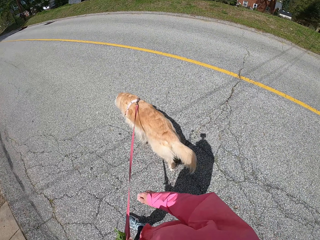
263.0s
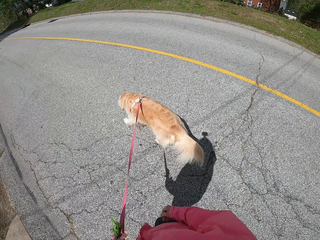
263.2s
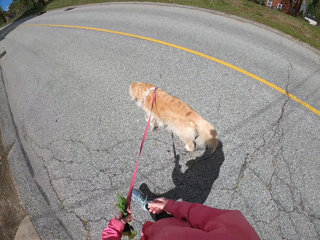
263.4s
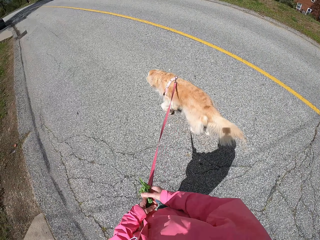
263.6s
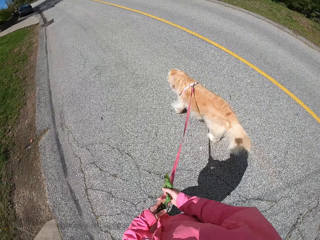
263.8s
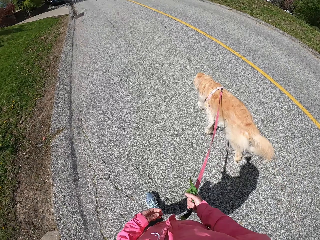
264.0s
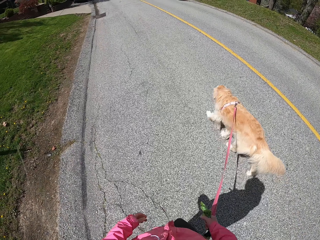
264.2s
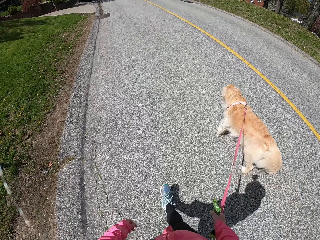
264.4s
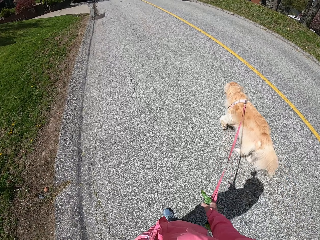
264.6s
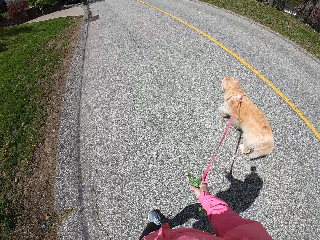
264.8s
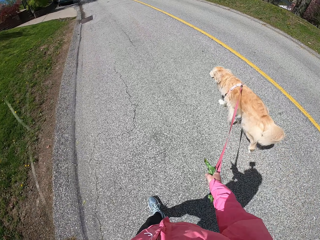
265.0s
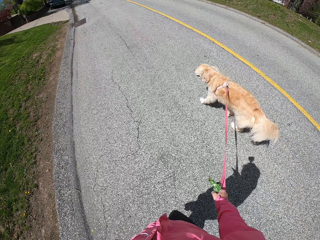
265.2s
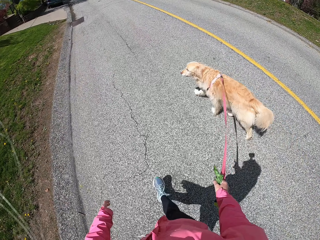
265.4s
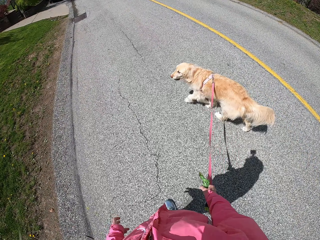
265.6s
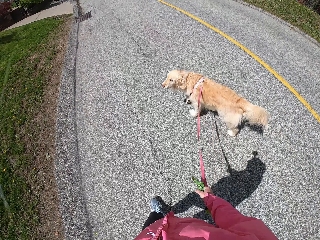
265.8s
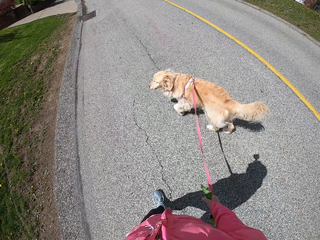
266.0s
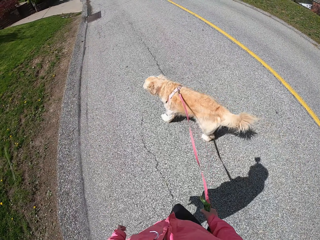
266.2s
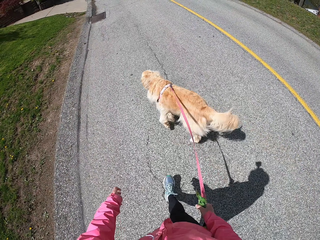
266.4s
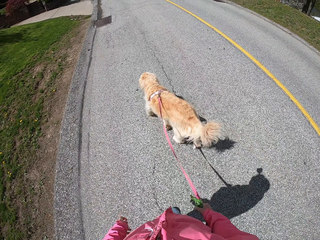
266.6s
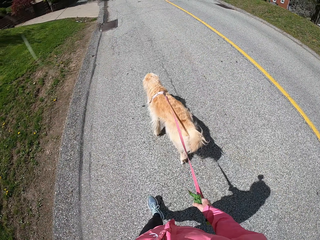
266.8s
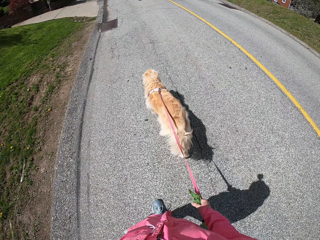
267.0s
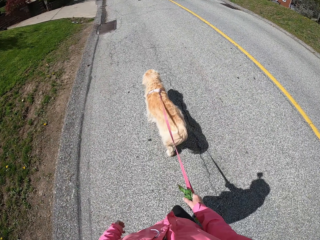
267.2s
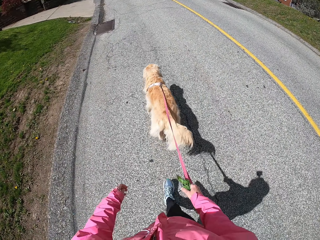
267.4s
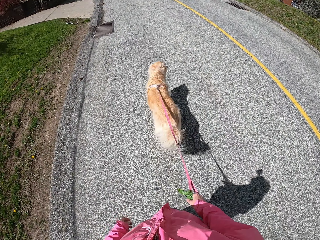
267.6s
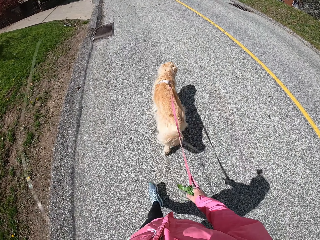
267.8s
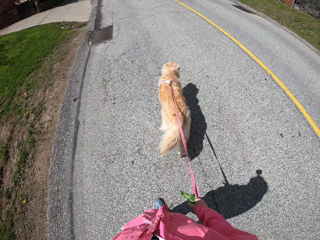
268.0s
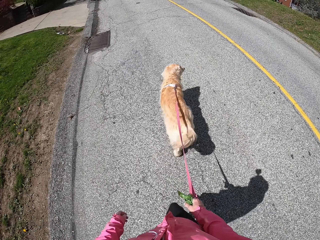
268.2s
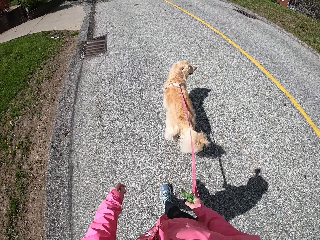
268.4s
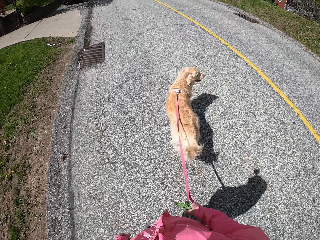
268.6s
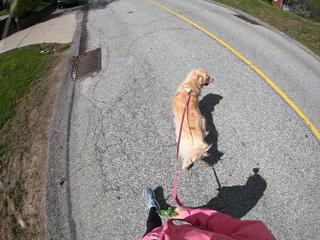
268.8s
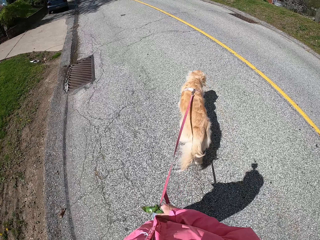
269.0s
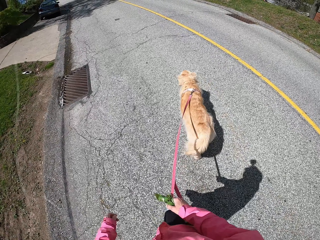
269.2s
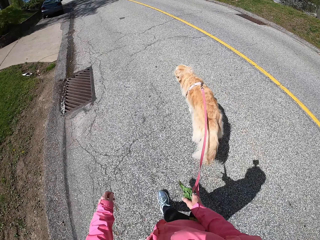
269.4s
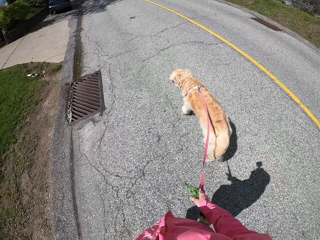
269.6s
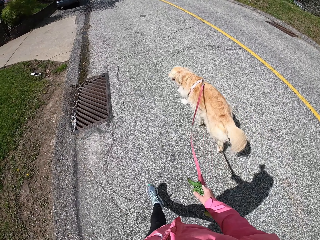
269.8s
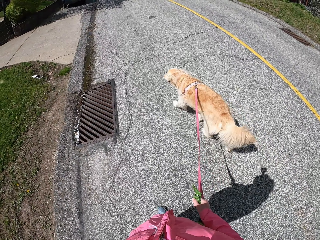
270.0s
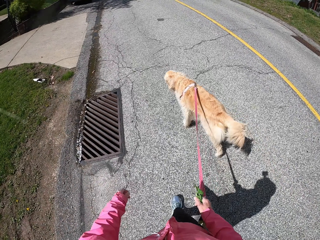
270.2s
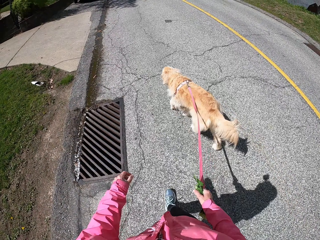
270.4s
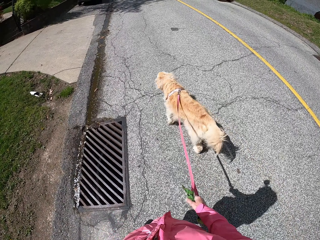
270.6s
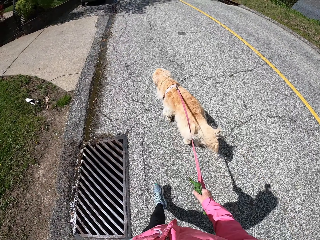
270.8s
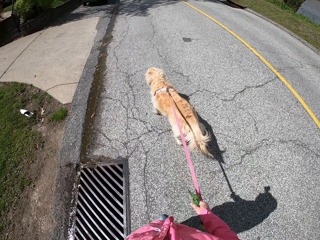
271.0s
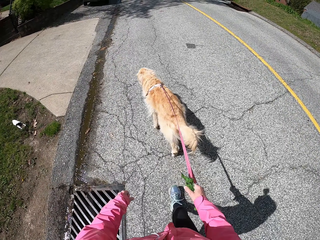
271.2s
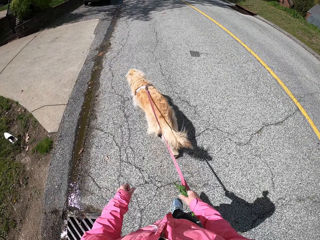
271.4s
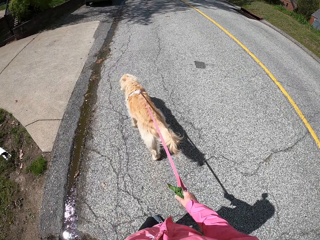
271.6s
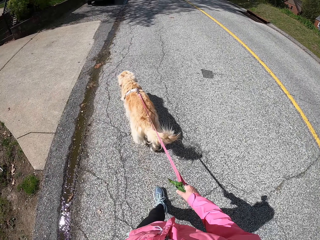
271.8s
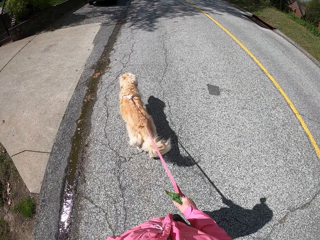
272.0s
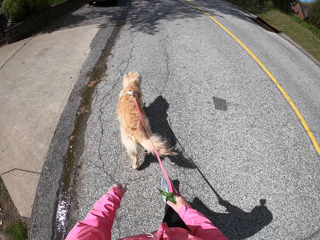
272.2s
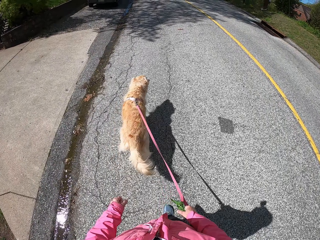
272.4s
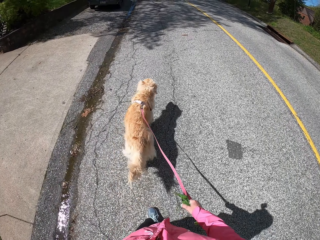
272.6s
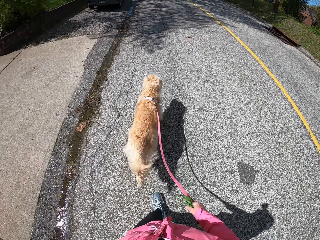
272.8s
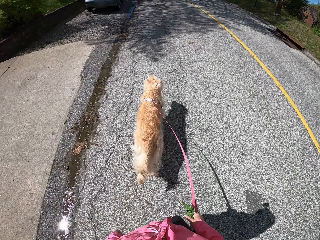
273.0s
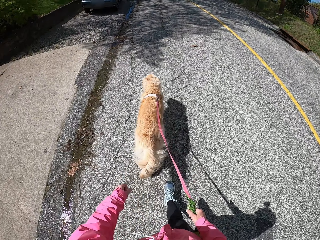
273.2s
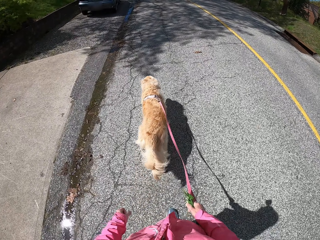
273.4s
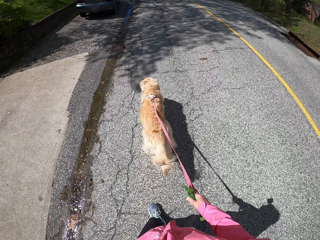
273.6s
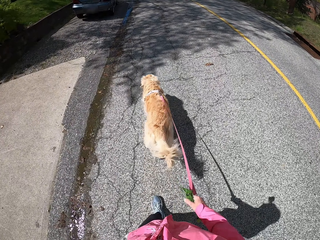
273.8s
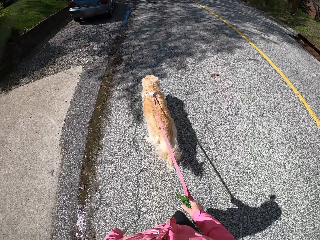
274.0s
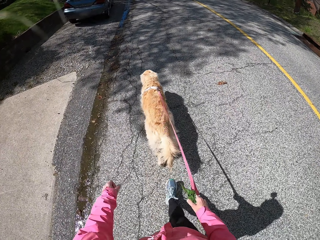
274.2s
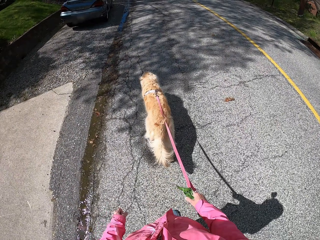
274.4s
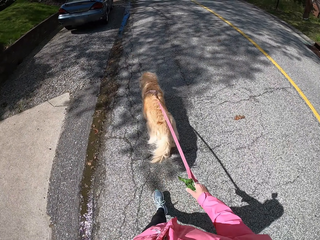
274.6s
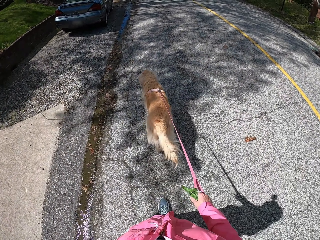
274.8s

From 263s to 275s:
The camera wearer holds the dog leash with the right hand. They shift the dog thread to the right hand. They pull the dog on the road.

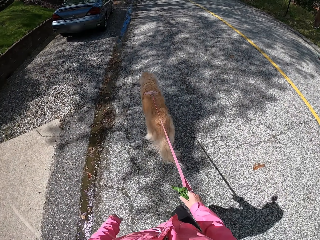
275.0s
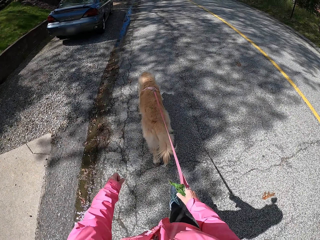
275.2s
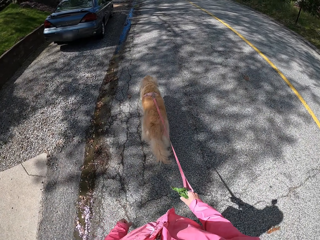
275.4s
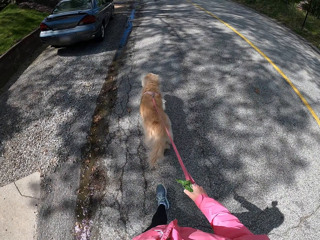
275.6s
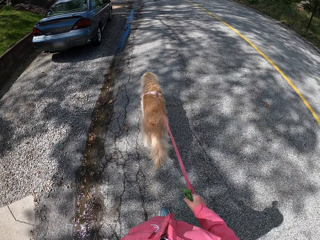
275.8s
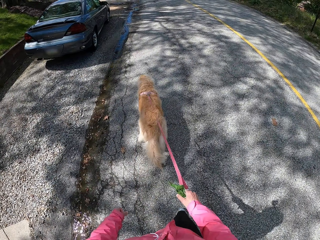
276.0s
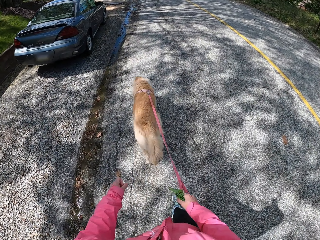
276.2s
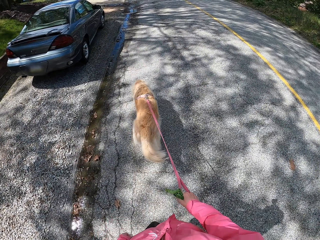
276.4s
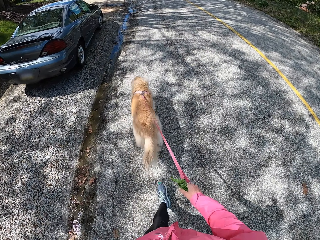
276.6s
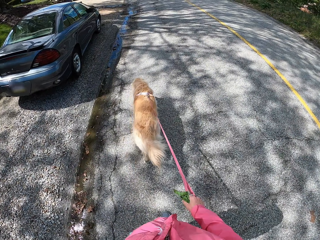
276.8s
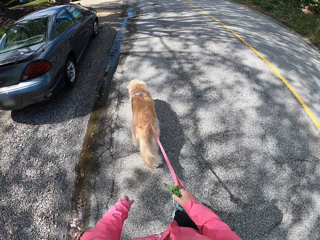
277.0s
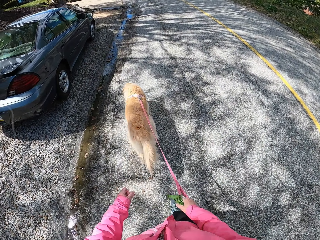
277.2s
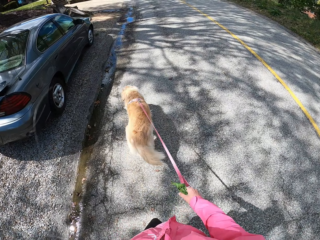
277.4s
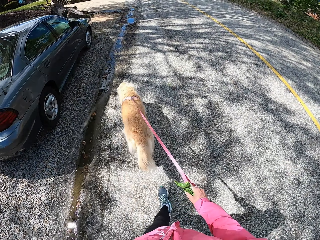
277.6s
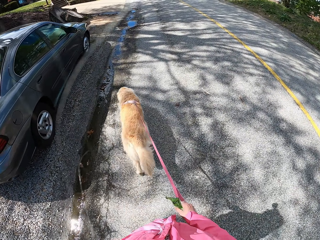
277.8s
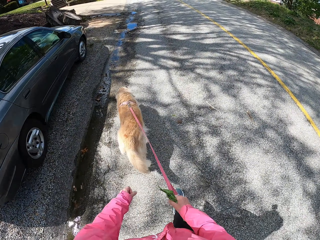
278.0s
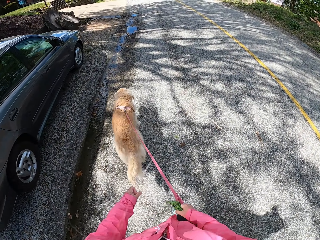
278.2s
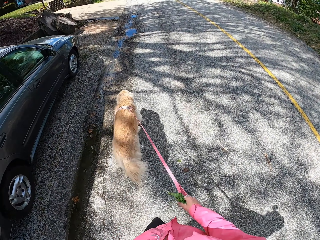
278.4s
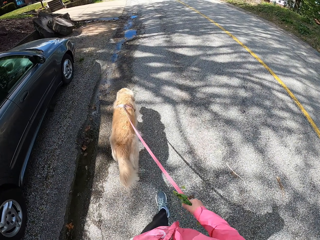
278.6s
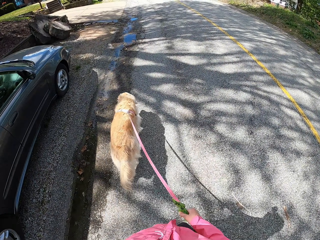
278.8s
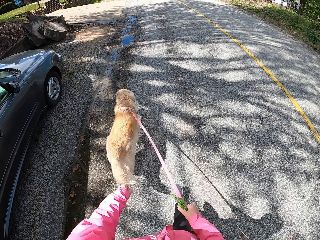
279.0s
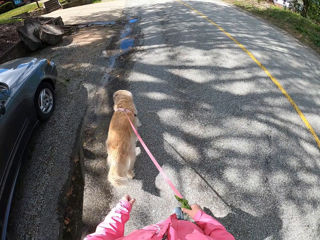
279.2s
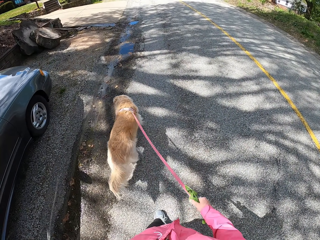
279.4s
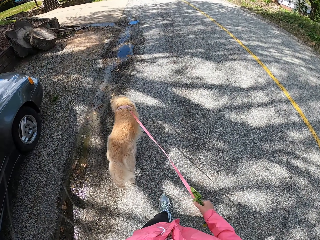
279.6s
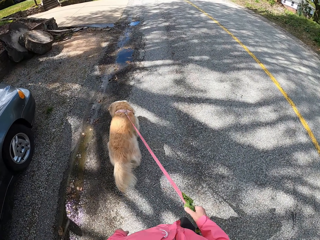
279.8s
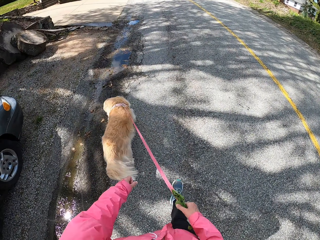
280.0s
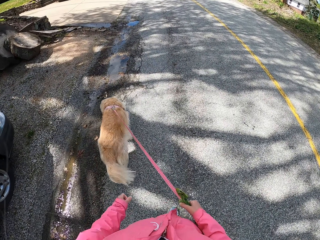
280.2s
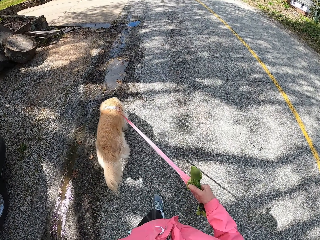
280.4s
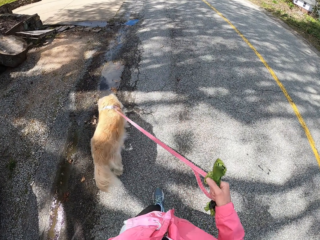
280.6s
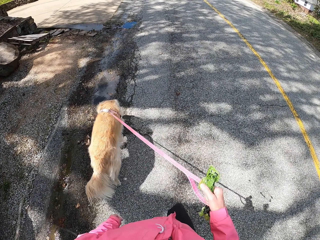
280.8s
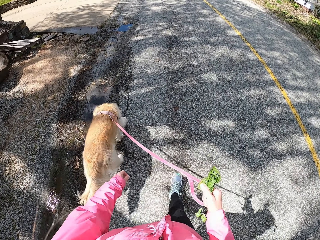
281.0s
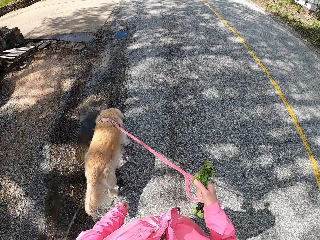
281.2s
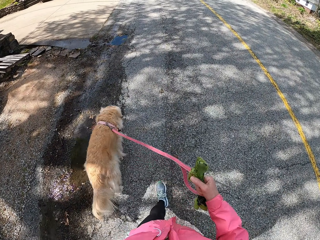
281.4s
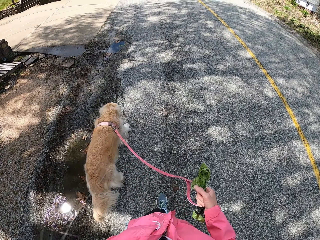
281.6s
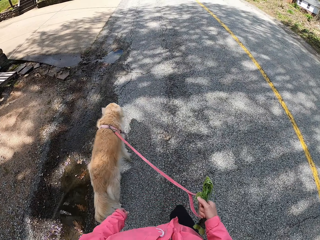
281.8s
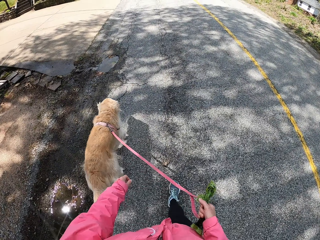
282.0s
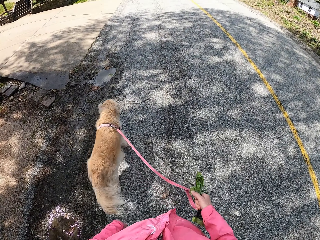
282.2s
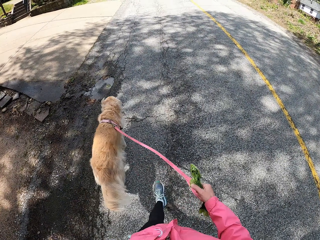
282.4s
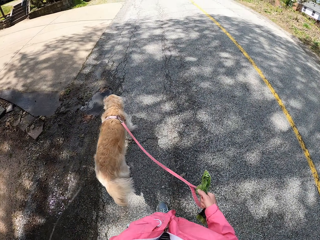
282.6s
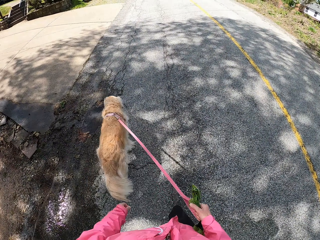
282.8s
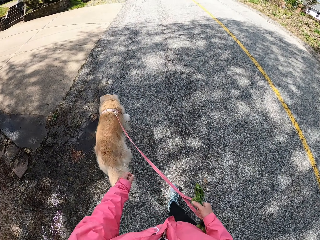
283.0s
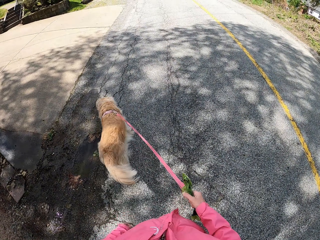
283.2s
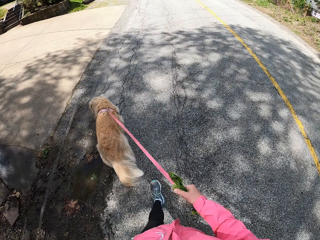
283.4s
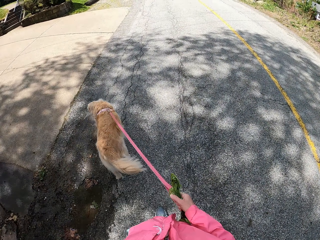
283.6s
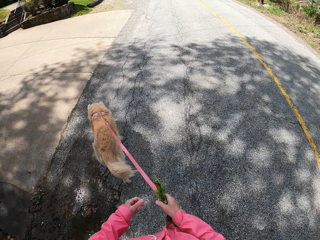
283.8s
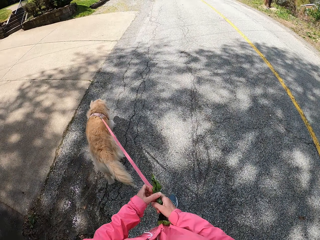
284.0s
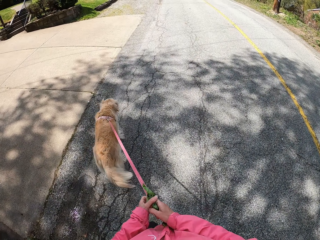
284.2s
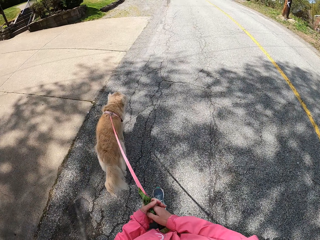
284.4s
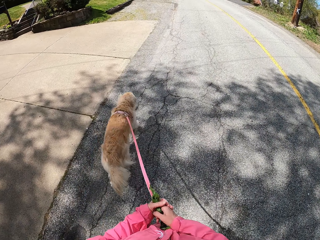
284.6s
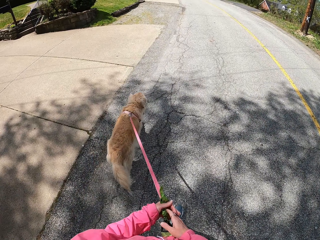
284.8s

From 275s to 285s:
The camera wearer holds the dog leash with the left hand. They shift the dog thread to the left hand.
